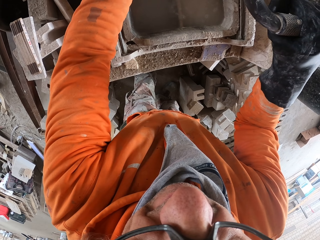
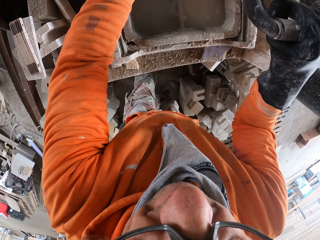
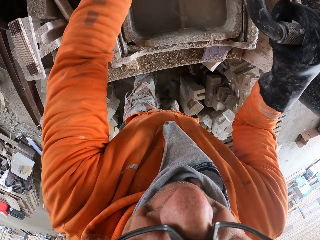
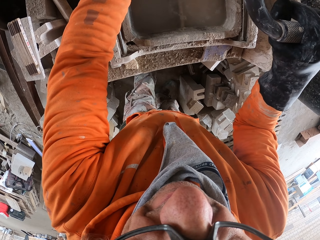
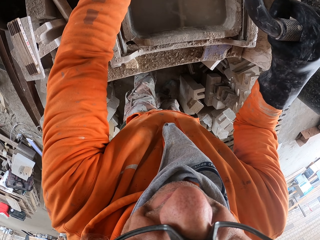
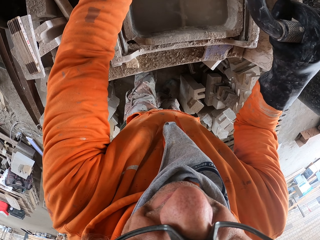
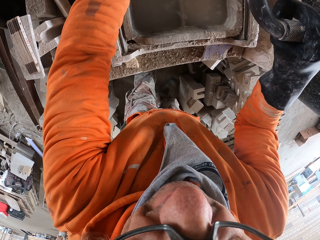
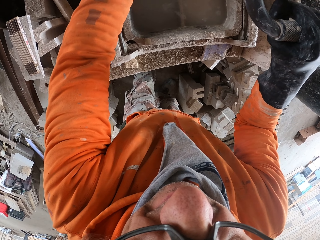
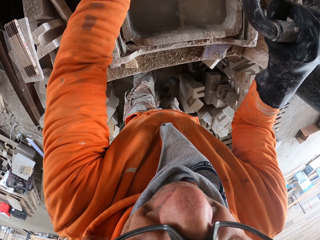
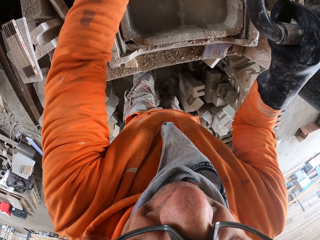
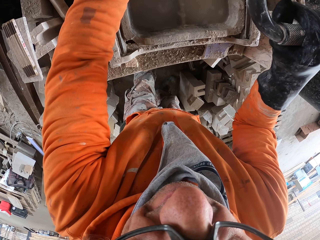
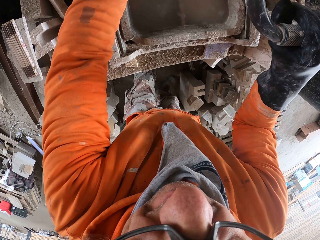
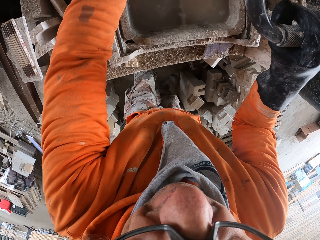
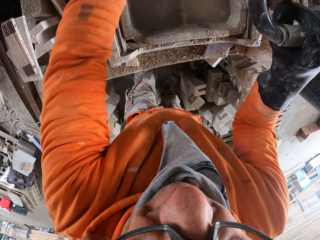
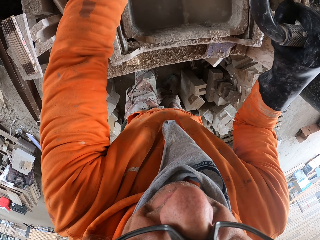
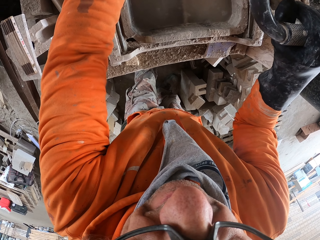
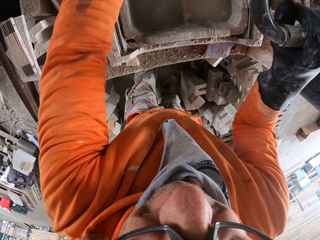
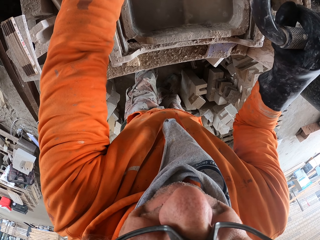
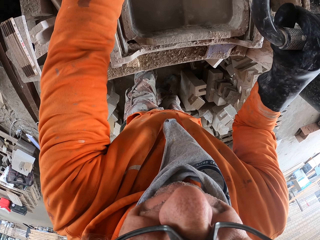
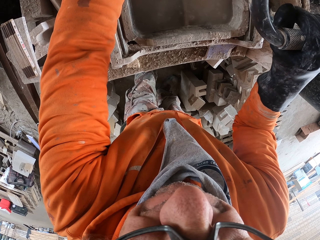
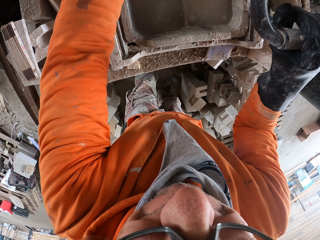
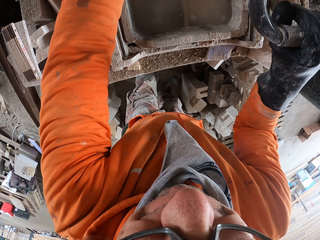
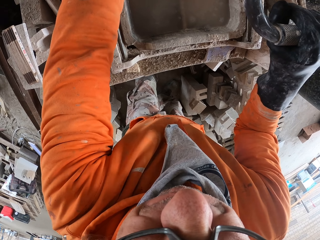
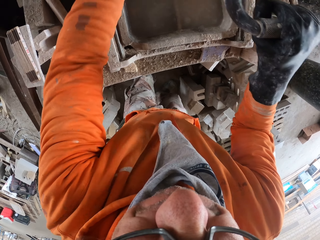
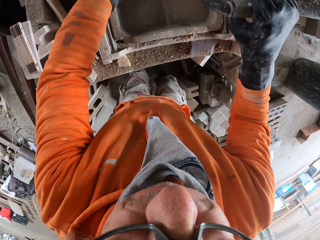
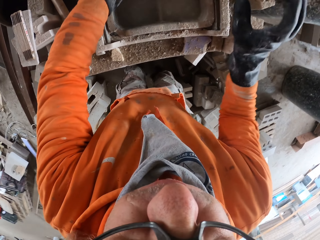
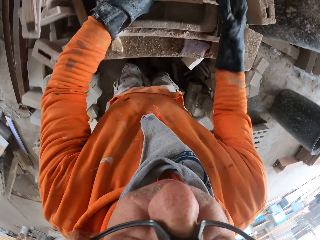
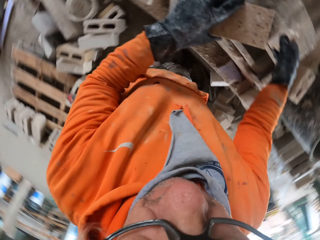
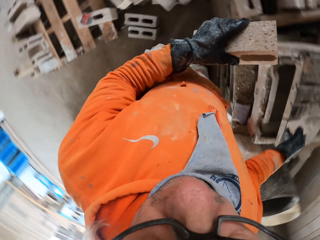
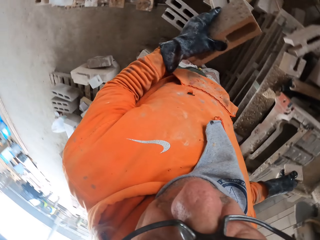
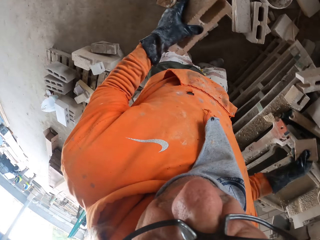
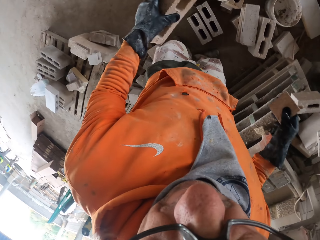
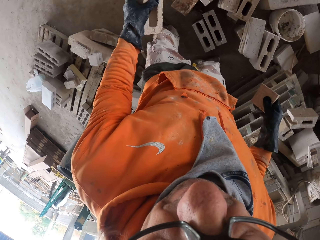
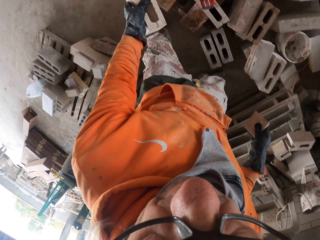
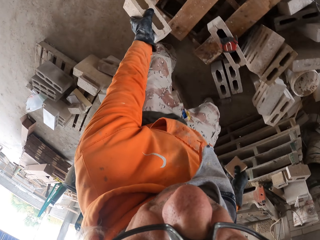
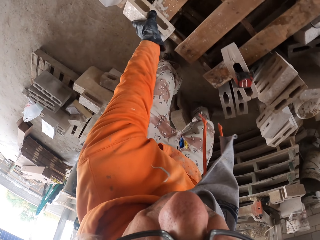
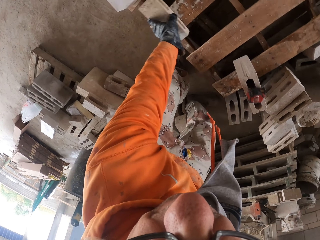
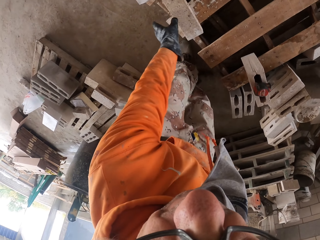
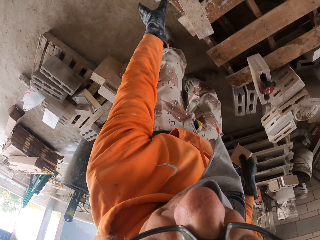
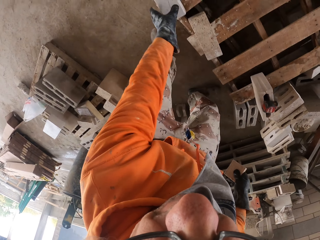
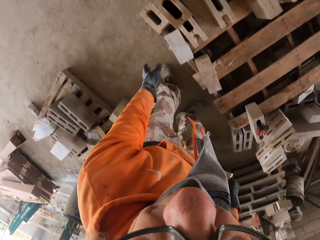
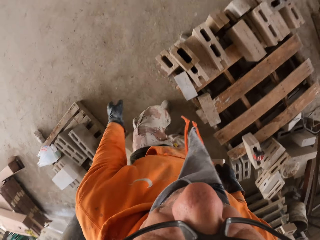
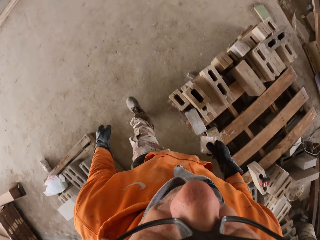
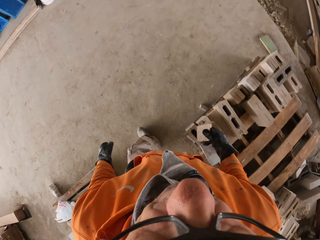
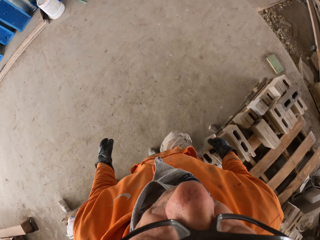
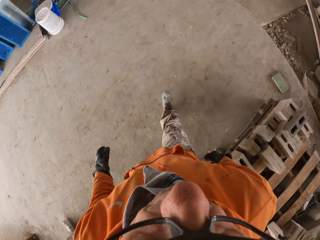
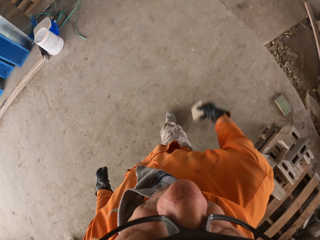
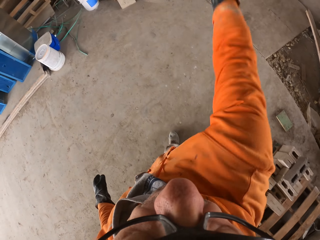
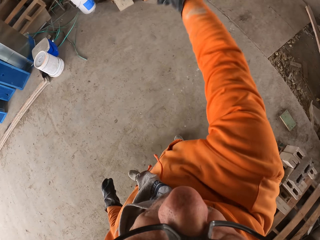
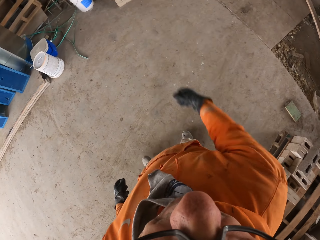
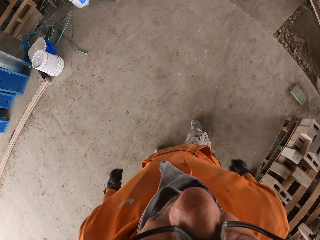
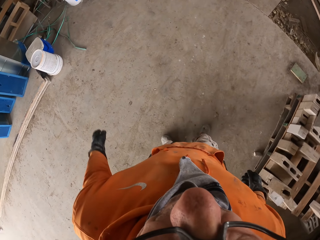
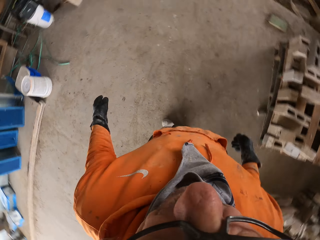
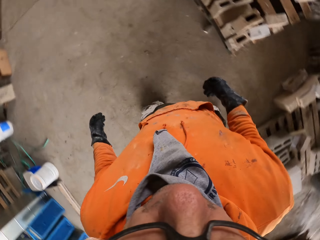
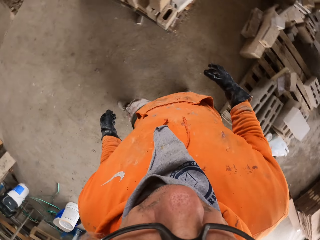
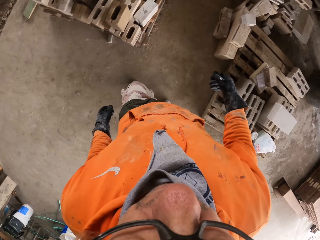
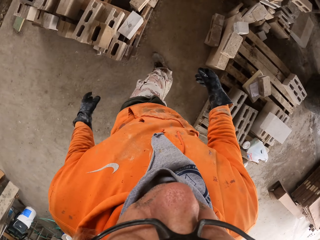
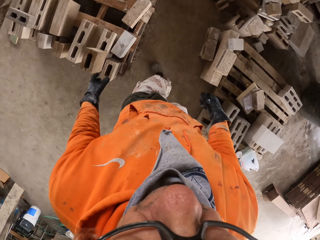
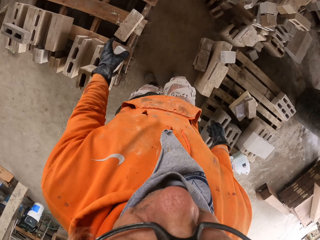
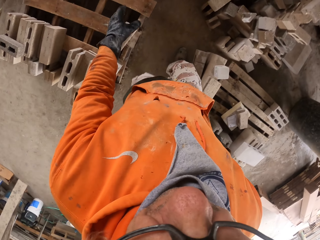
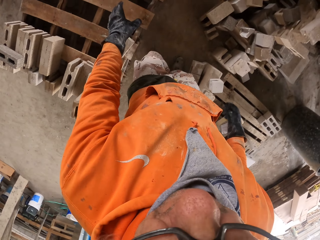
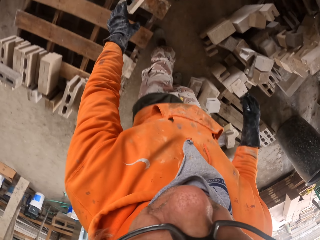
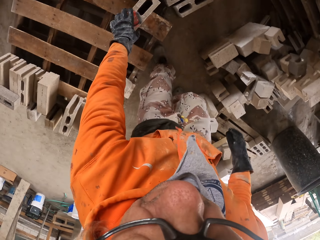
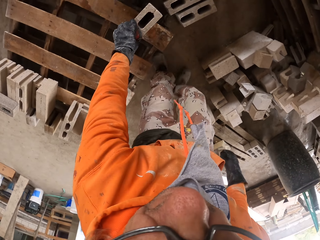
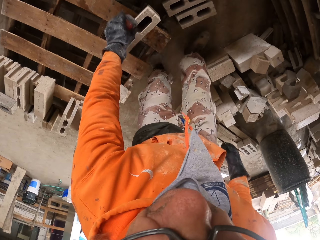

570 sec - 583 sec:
The camera wearer picks up the bricks from the brick cutting saw machine. They look around the workshop. They hold the brick. They put the brick on the other bricks. They walk around the workshop. They throw away the other piece of brick. They look around the workshop and walk around the workshop.

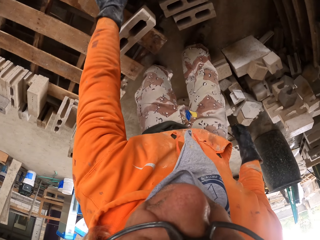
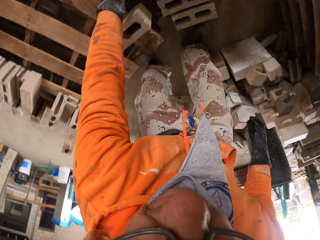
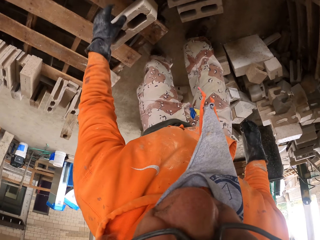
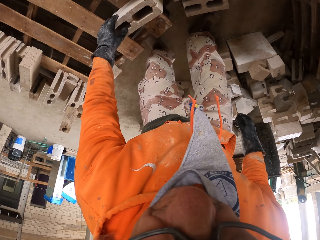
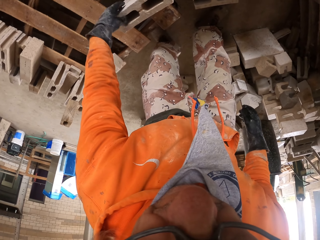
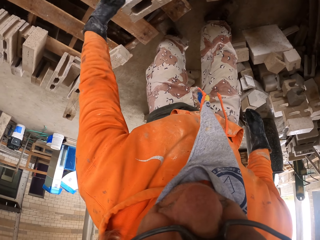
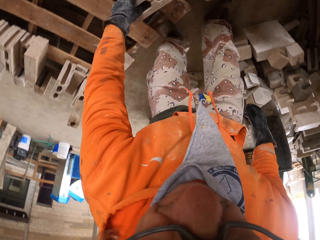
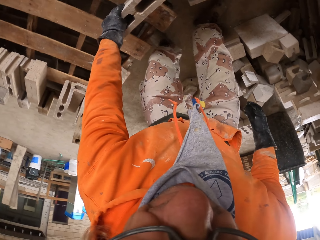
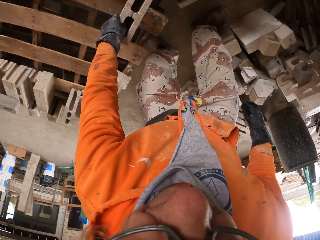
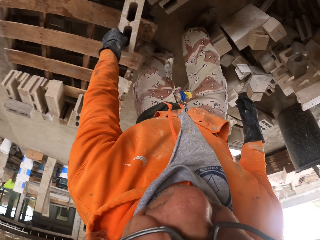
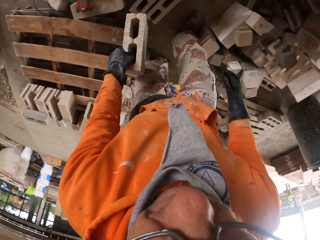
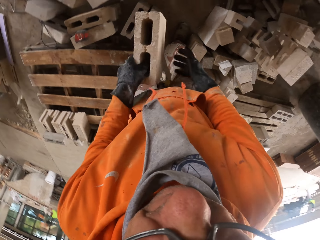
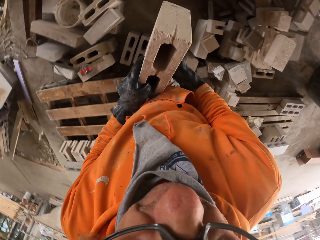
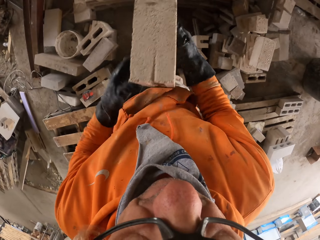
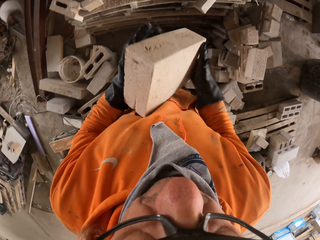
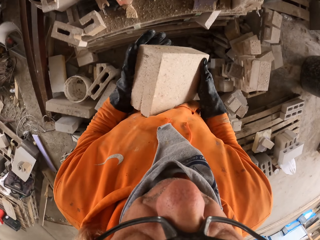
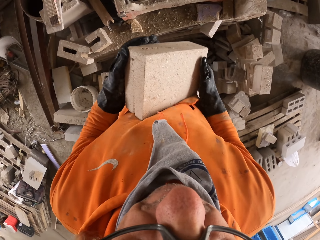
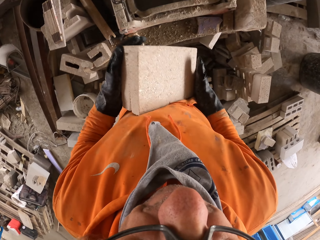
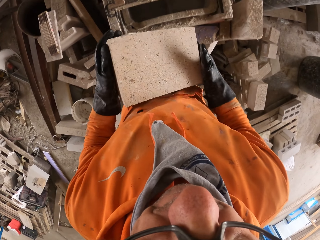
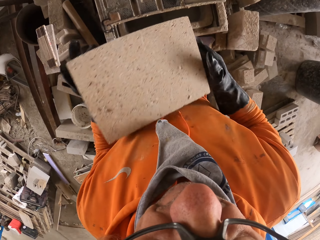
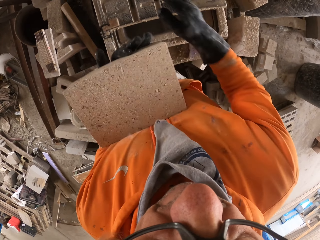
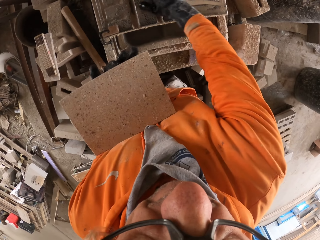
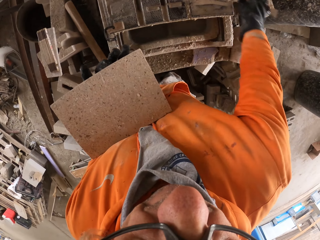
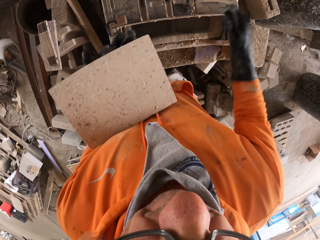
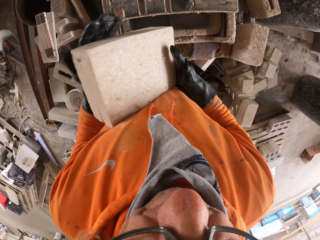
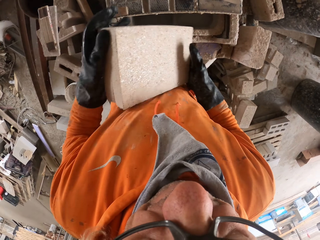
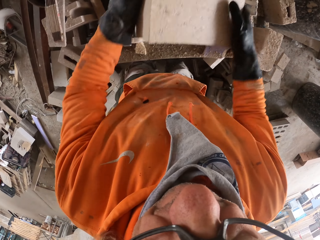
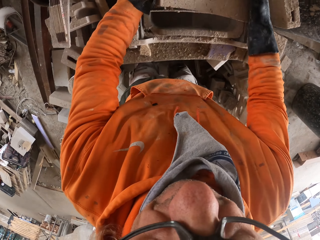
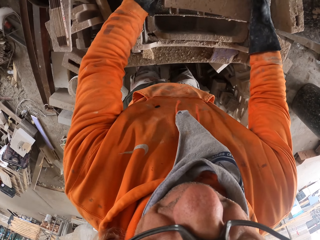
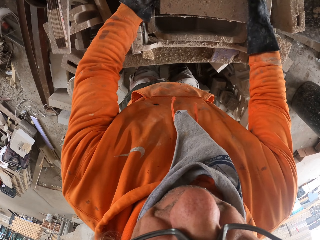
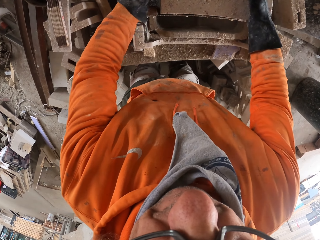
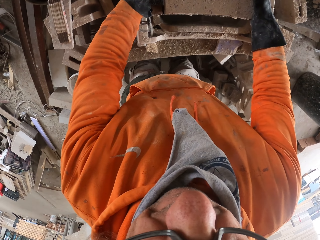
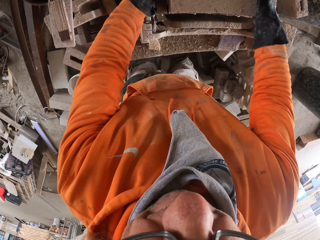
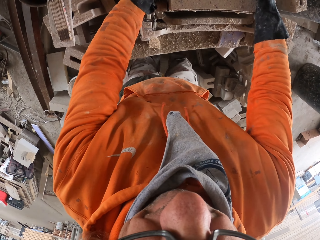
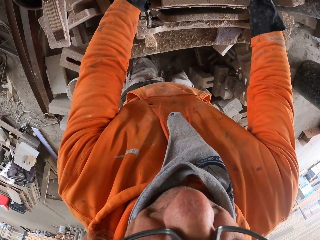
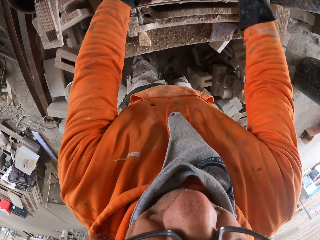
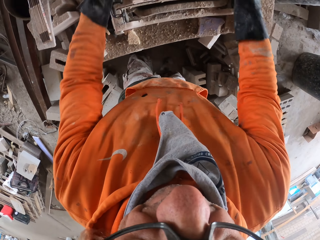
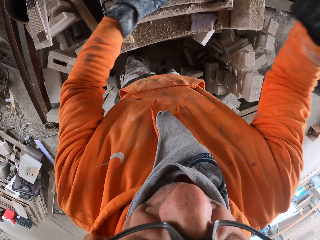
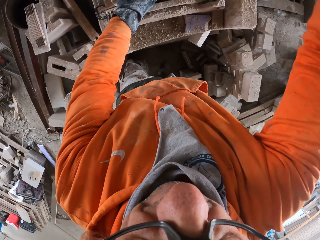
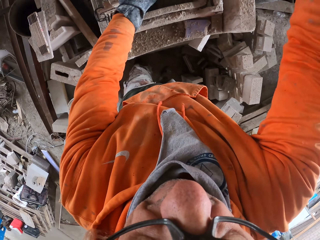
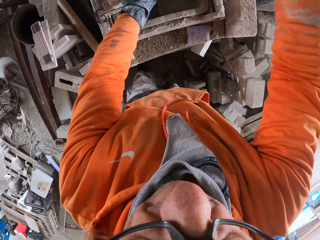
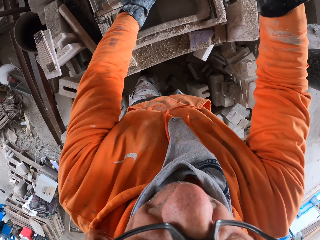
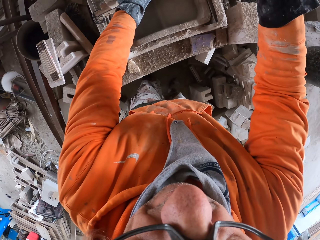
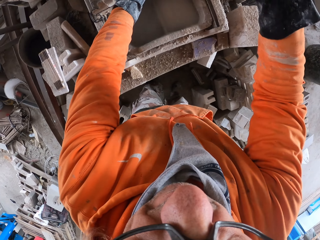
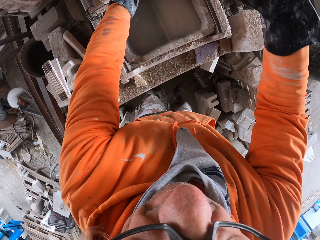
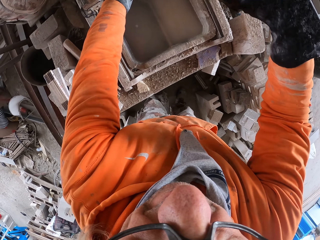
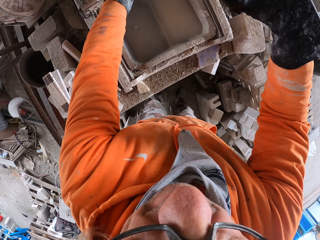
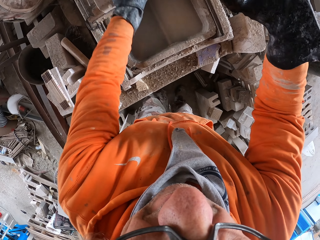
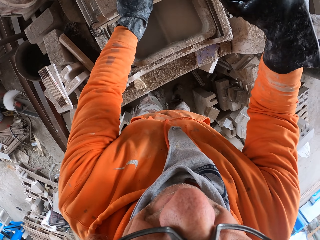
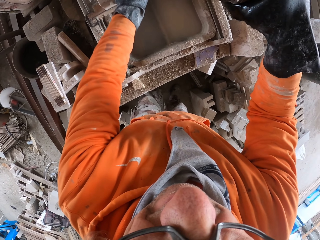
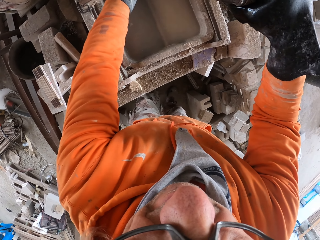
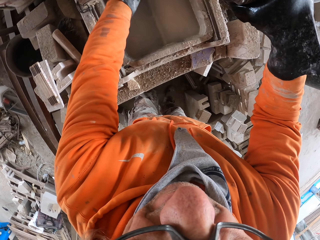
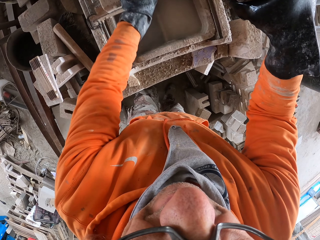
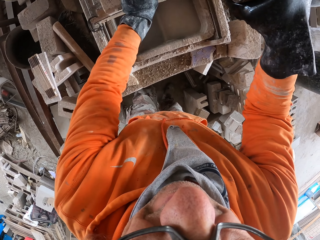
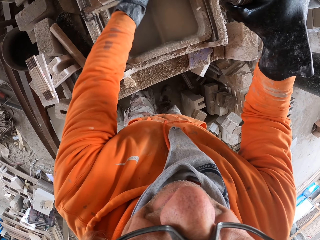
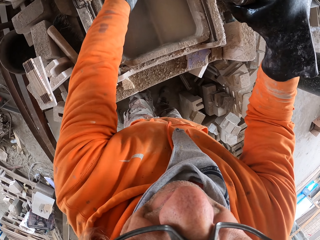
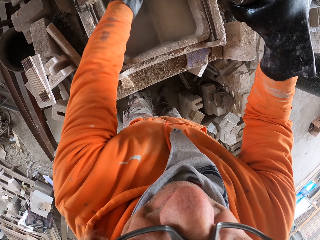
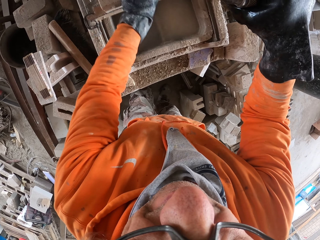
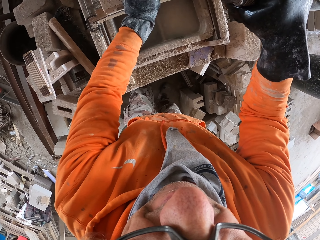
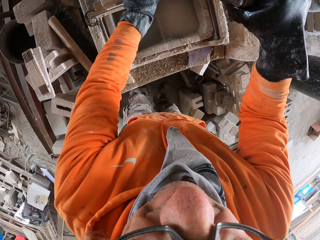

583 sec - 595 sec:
The camera wearer removes the tape measure from the brick. They pick up the brick from the other bricks. They remove dirt from the brick cutting saw machine. They put the brick on the brick cutting saw machine. They move the brick to the brick cutting saw machine. They operate the machine.
